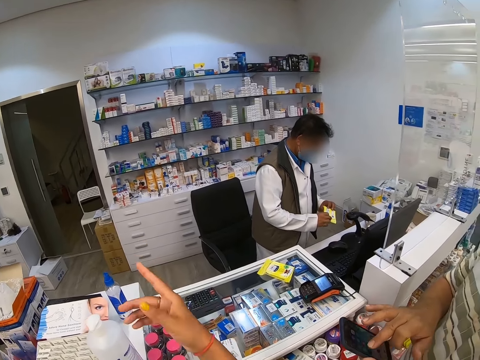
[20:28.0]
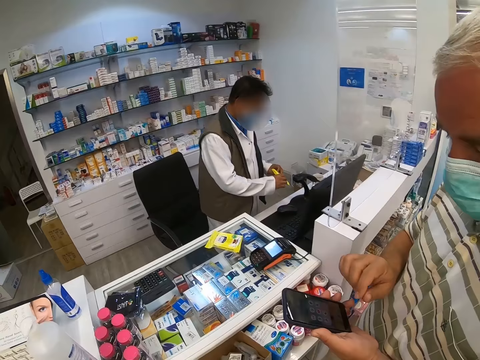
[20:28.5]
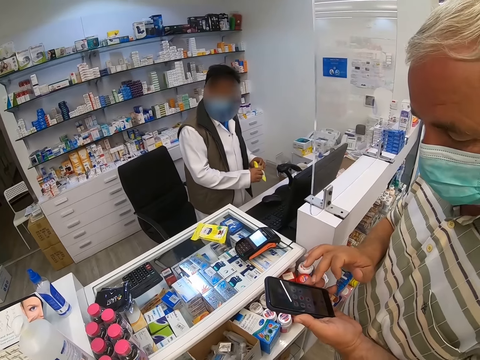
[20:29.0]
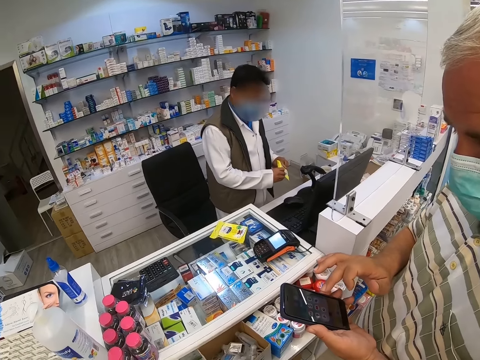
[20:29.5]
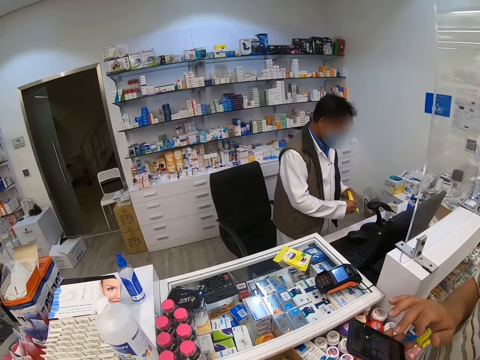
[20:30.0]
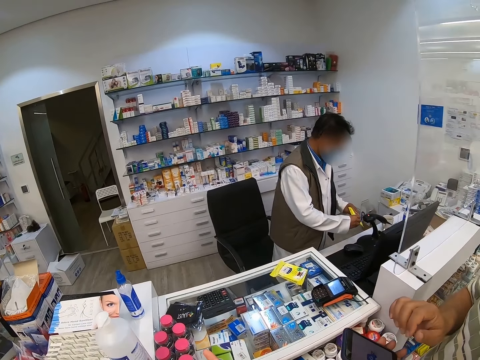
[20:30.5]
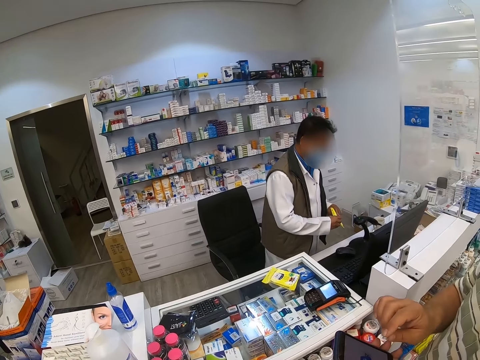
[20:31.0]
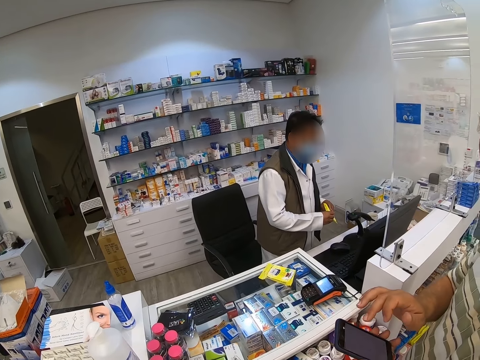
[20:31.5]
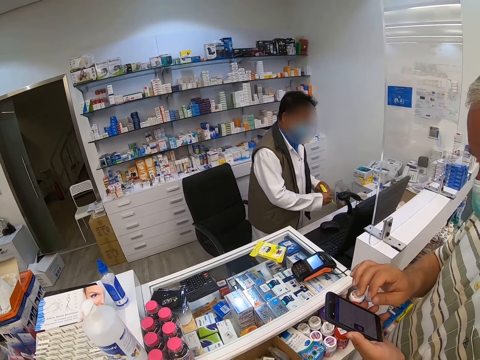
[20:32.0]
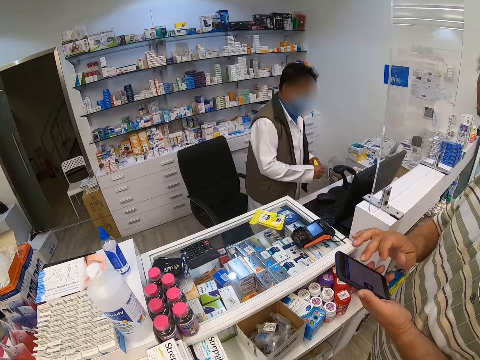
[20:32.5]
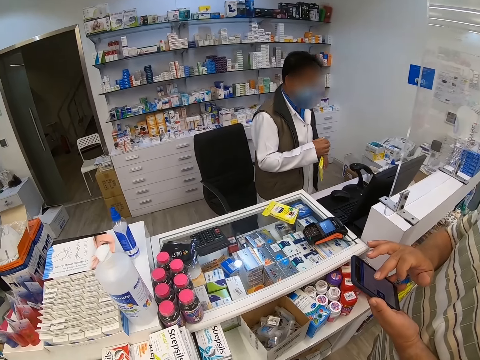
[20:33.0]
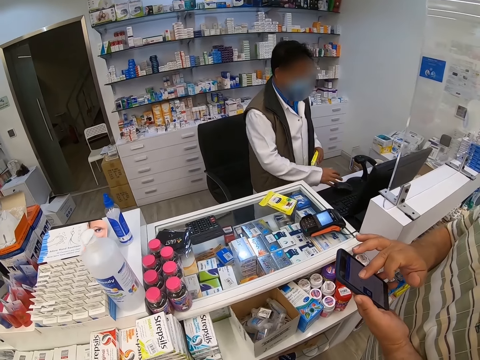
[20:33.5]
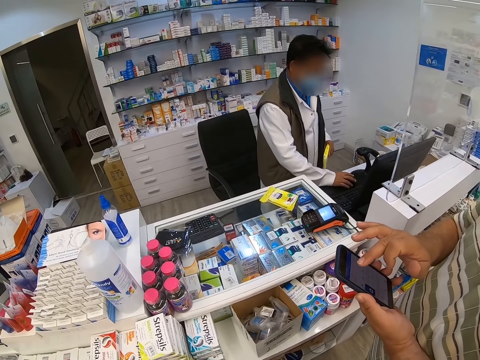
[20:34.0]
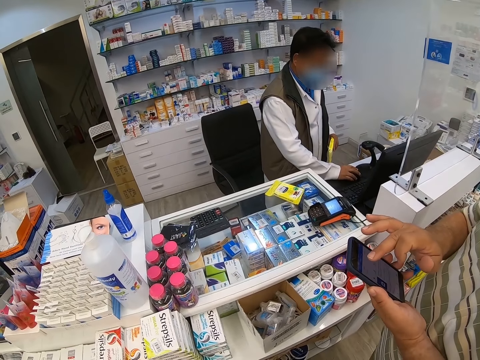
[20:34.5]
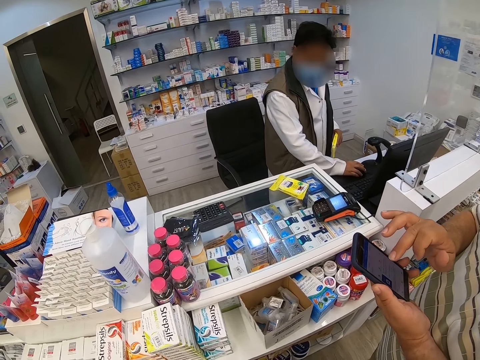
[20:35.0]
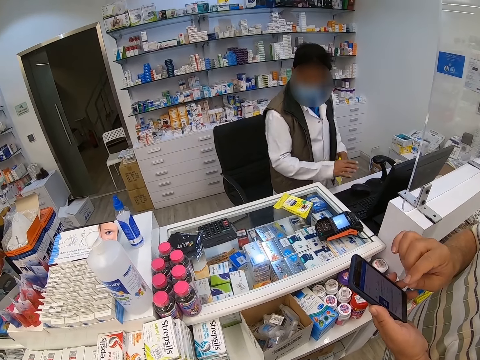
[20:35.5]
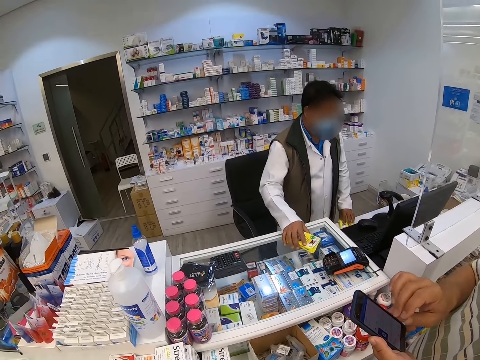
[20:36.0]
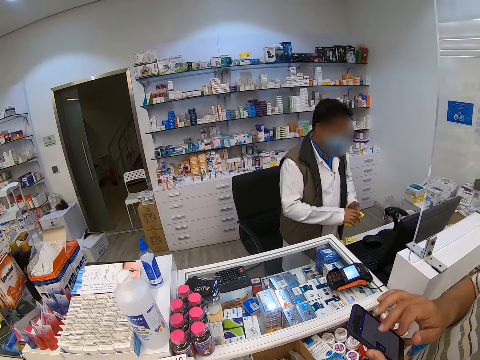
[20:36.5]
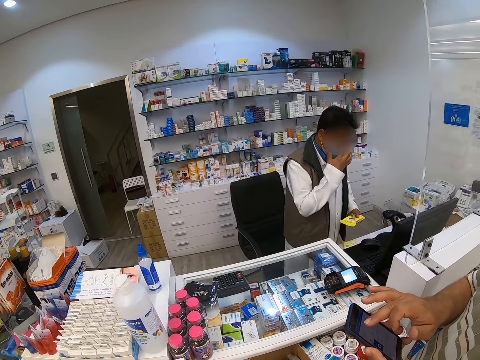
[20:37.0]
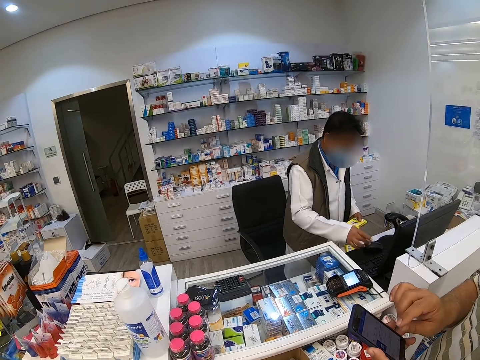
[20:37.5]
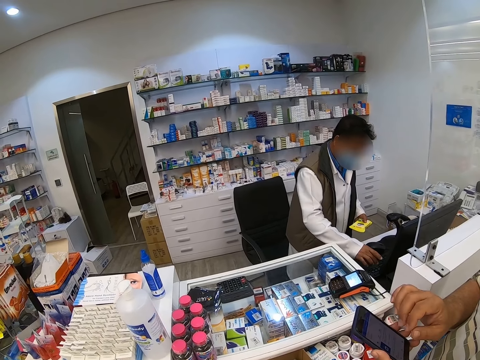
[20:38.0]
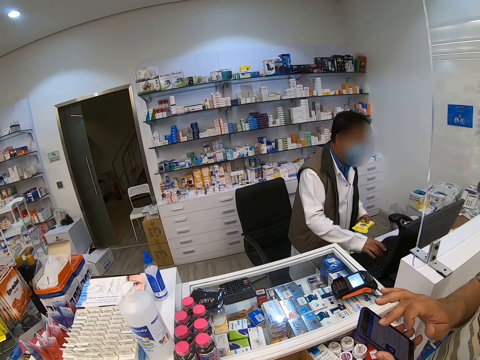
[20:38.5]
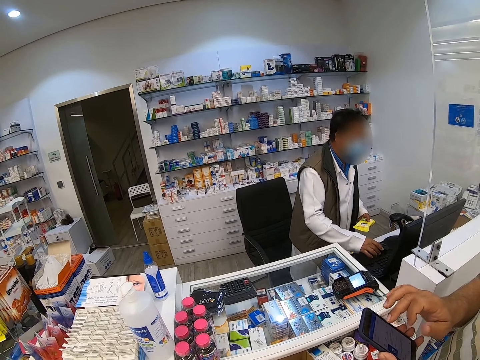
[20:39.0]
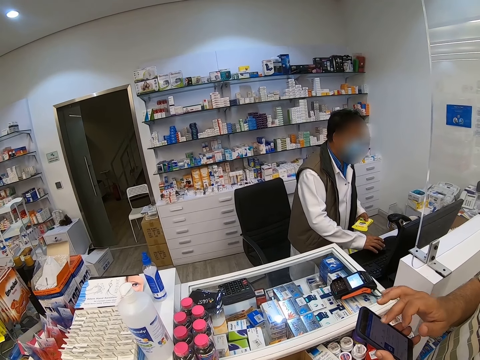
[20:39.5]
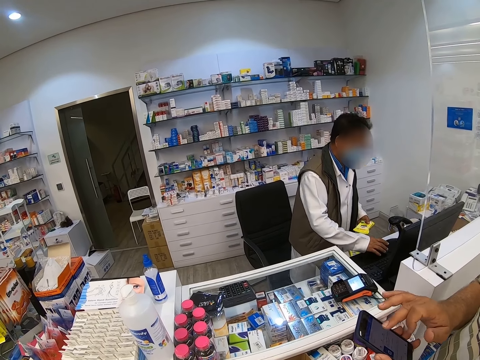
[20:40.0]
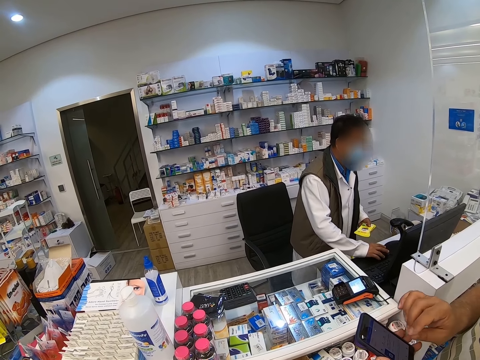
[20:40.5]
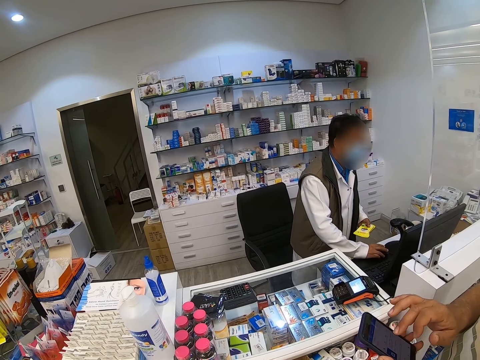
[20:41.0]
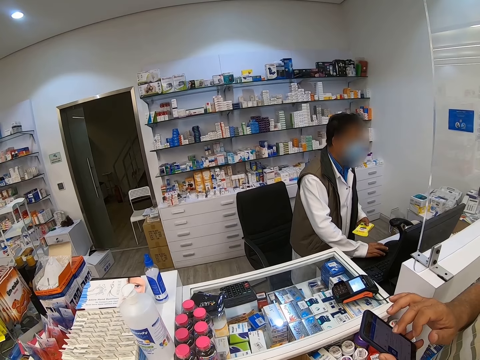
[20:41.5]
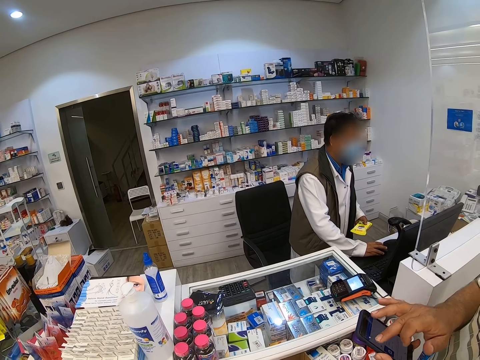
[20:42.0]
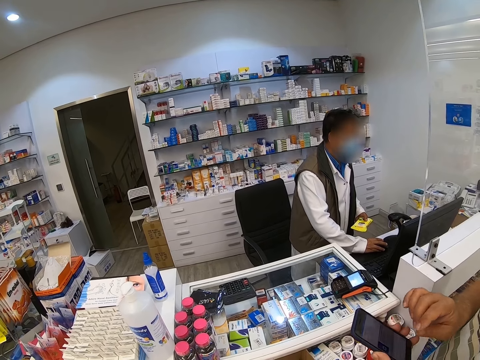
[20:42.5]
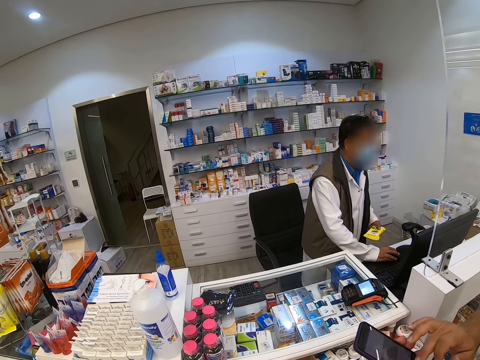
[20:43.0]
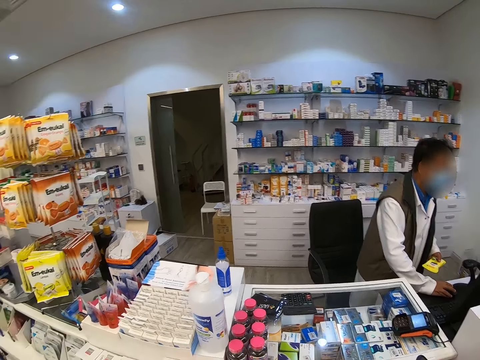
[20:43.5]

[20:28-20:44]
The camera wearer points at the shelf. A person scrolls the phone. Another person puts the packet on the barcode scanner. Someone dials his cellphone. The other person picks up a packet from the counter and types on the computer. A cashier checks his computer.

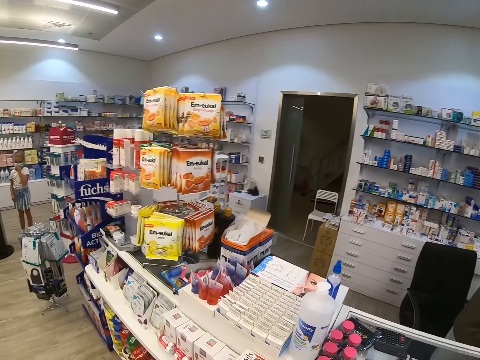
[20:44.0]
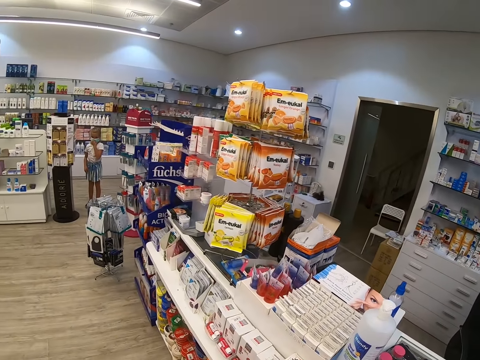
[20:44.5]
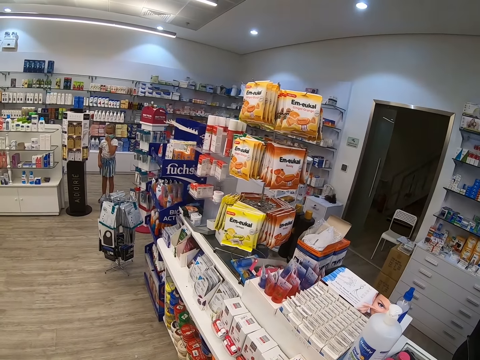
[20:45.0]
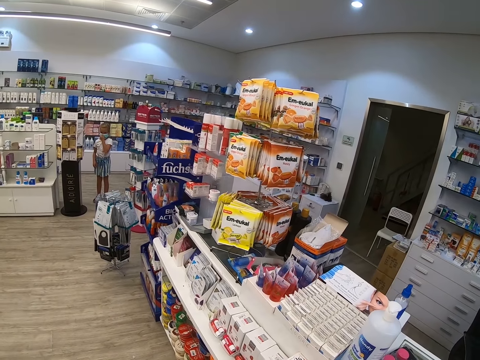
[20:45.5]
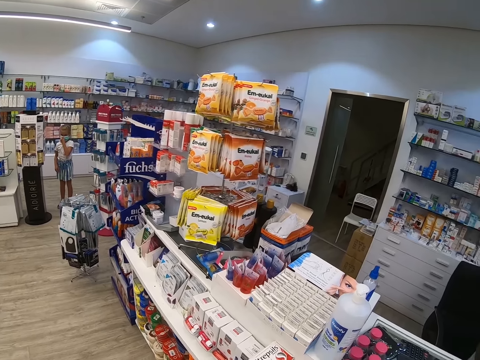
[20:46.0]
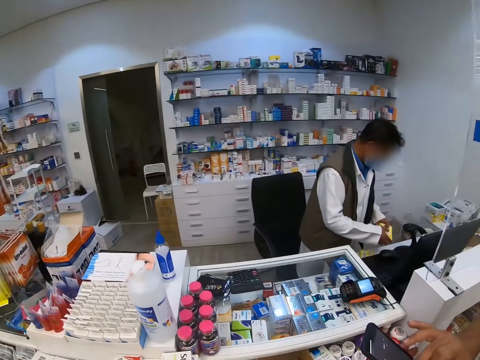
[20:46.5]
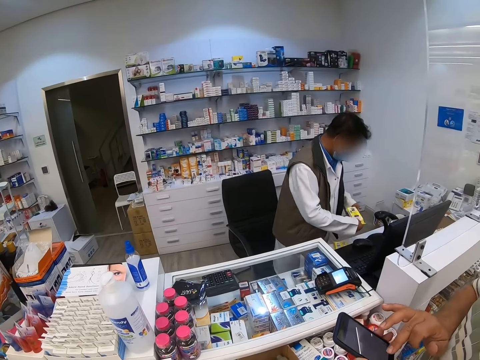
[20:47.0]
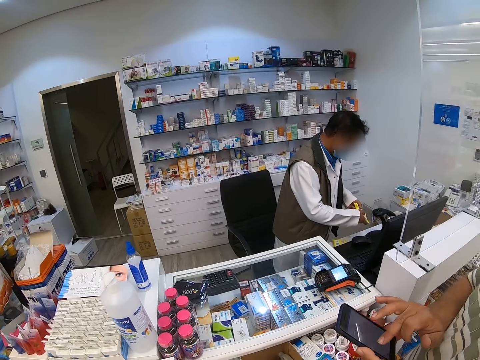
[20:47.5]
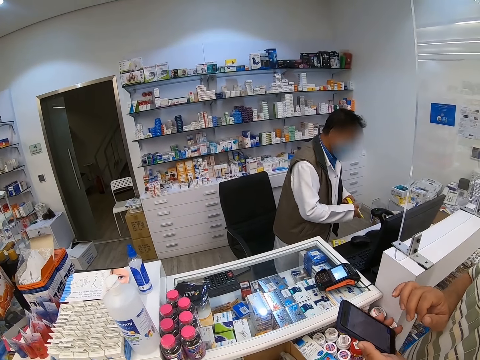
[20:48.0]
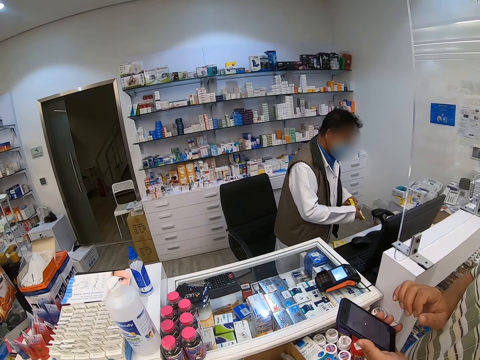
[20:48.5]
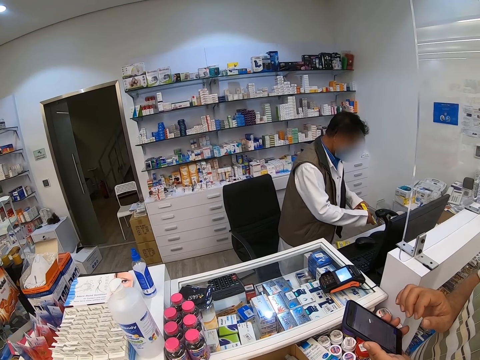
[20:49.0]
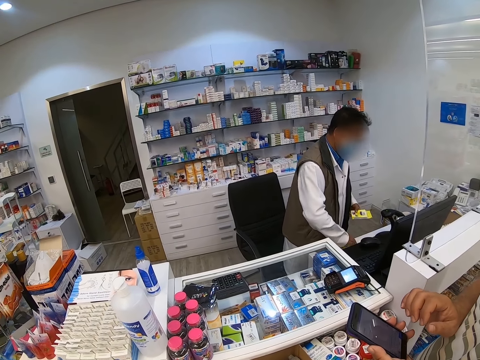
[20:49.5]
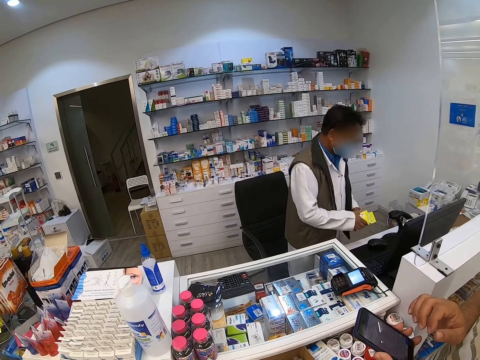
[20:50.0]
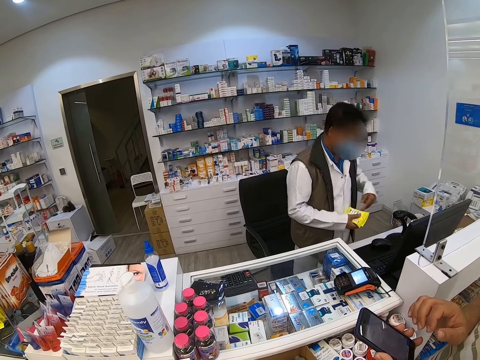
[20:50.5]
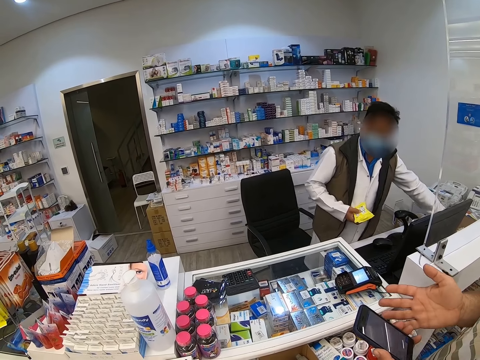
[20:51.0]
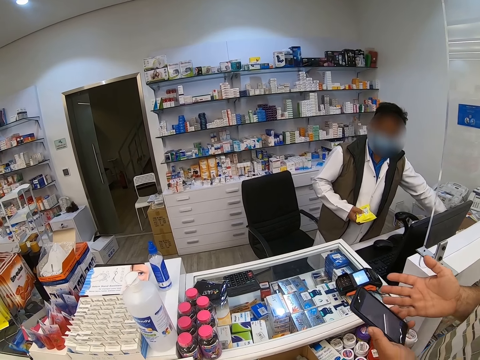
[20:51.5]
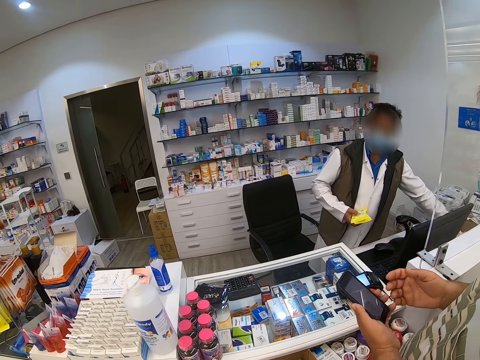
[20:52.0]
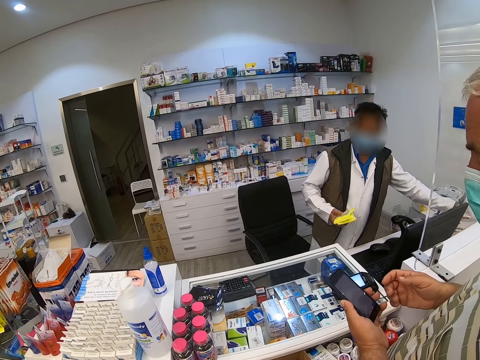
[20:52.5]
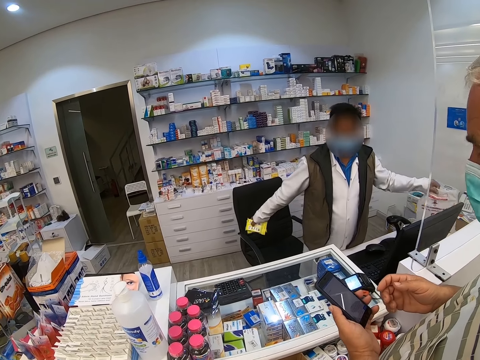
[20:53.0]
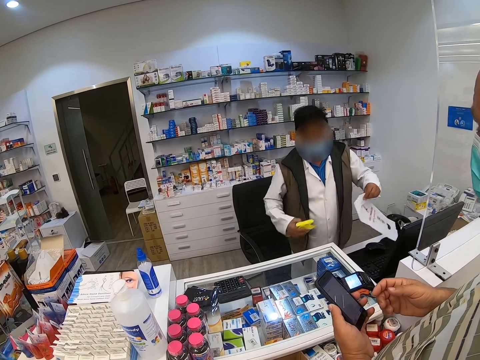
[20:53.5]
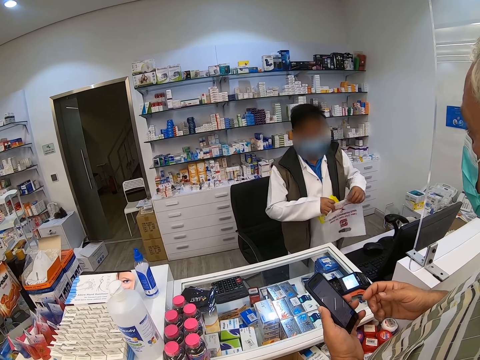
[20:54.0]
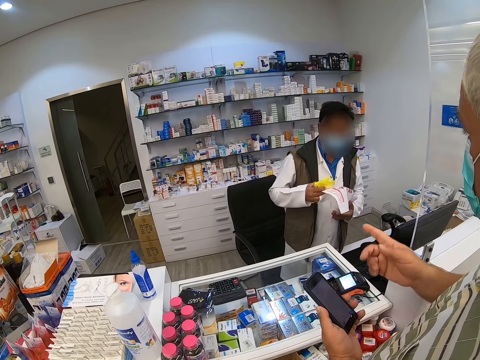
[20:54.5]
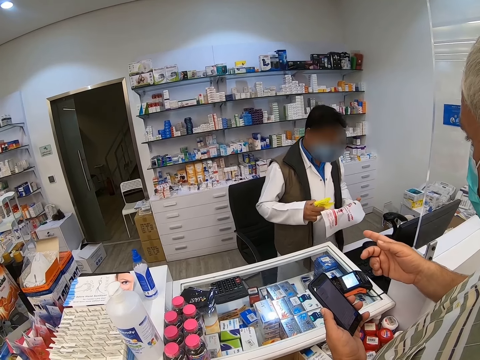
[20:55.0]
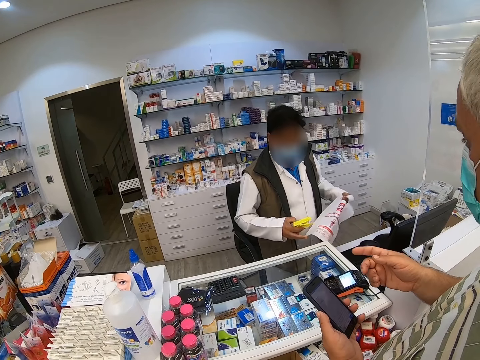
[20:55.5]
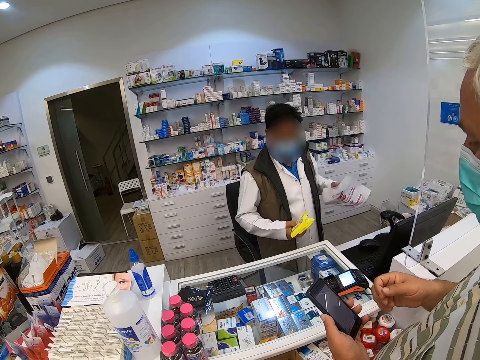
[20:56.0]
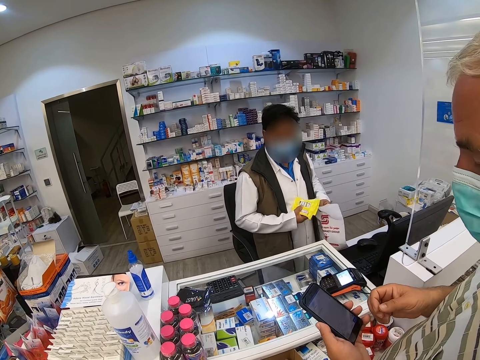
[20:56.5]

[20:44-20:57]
The camera wearer looks around. A cashier picks up a shopping bag. The cashier packs the products.
